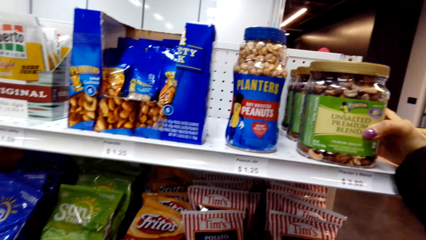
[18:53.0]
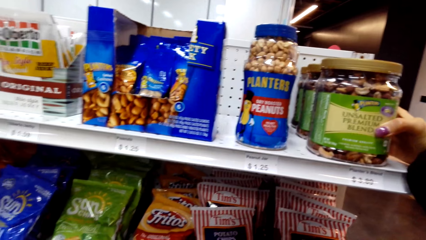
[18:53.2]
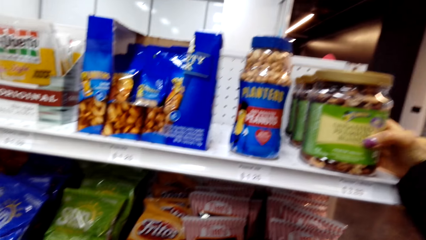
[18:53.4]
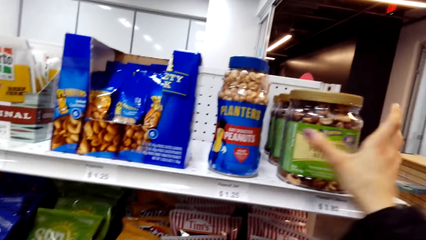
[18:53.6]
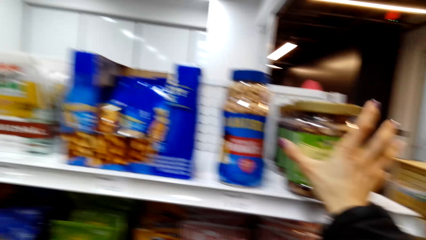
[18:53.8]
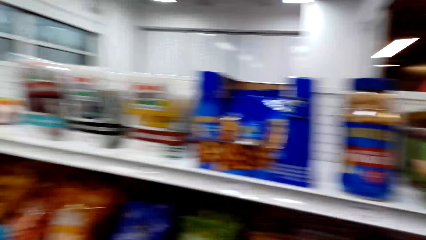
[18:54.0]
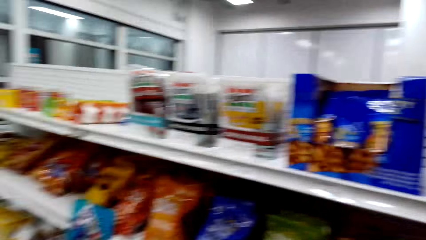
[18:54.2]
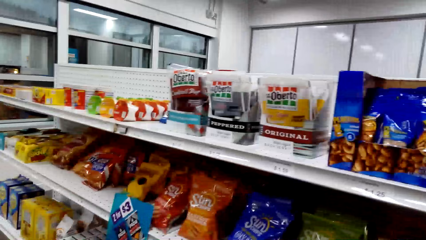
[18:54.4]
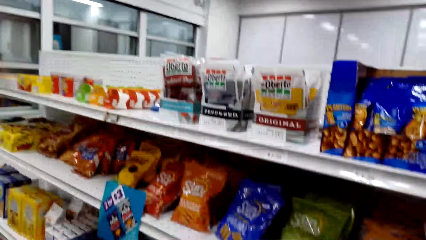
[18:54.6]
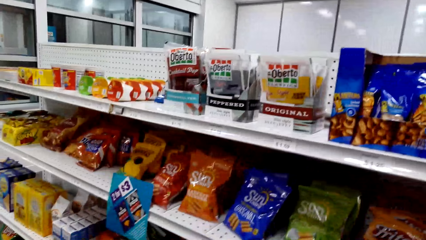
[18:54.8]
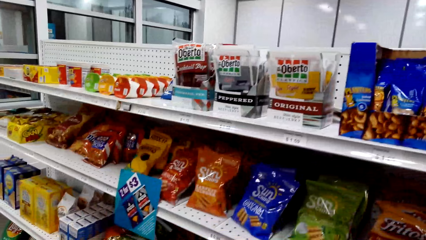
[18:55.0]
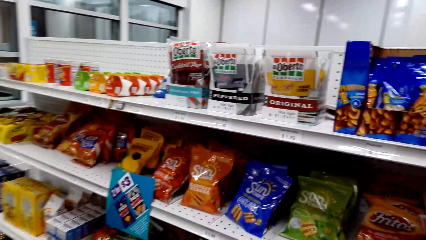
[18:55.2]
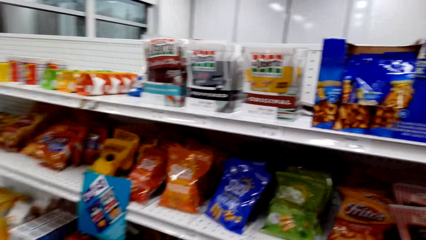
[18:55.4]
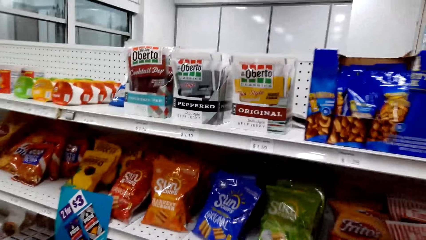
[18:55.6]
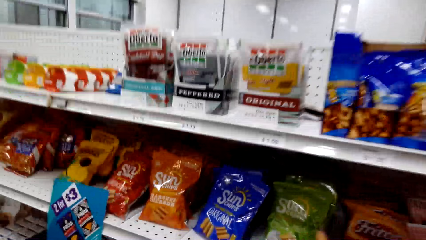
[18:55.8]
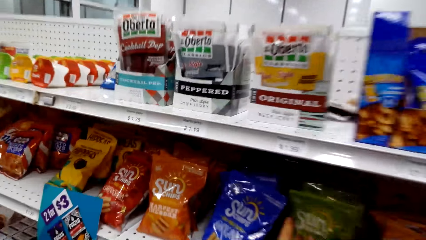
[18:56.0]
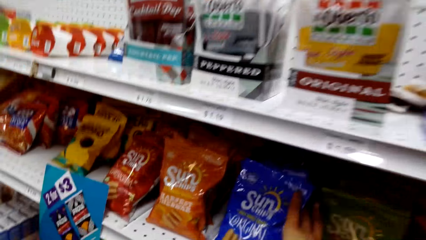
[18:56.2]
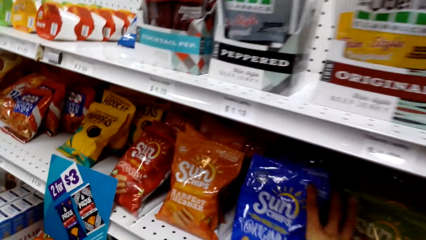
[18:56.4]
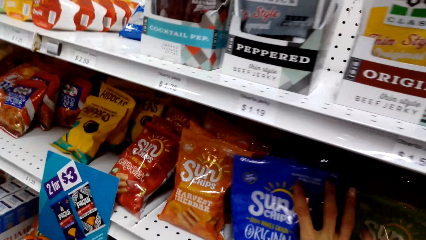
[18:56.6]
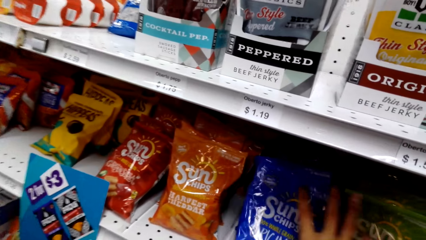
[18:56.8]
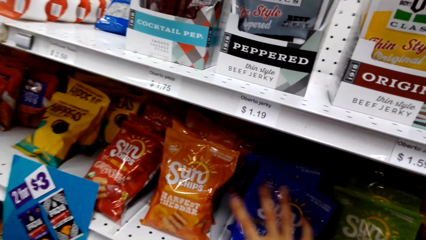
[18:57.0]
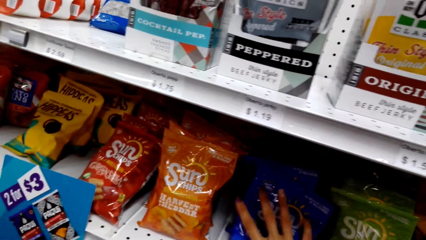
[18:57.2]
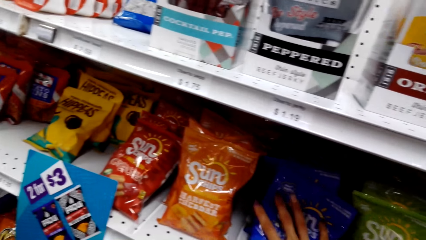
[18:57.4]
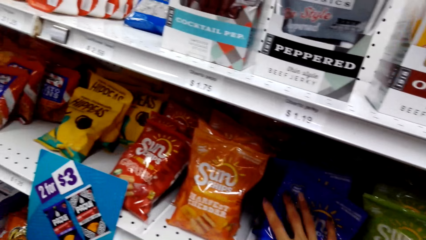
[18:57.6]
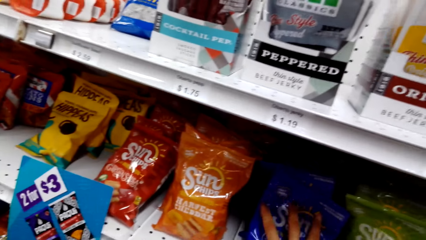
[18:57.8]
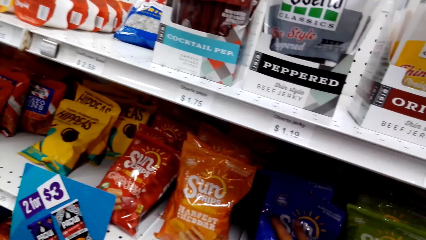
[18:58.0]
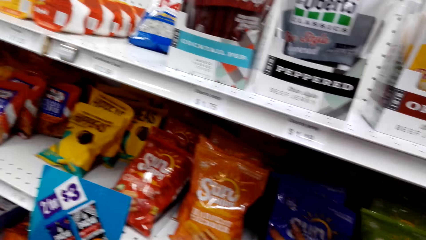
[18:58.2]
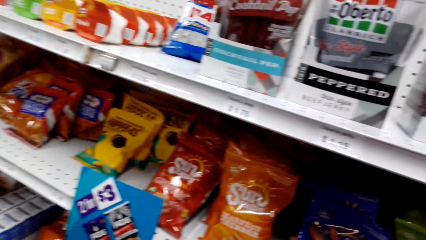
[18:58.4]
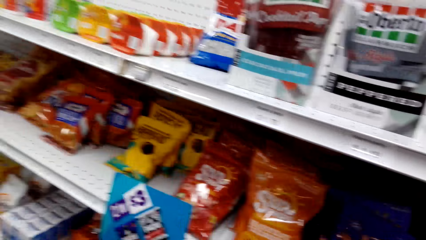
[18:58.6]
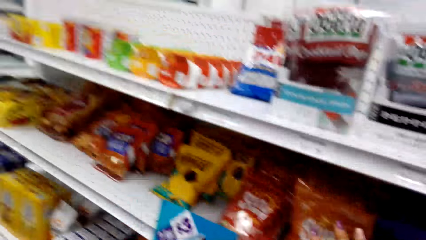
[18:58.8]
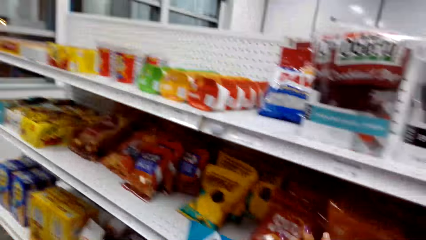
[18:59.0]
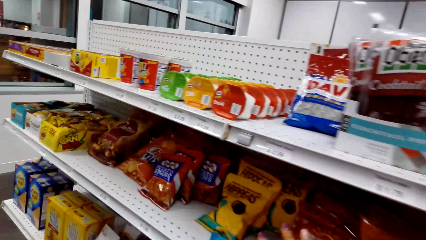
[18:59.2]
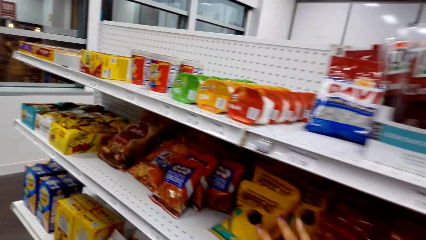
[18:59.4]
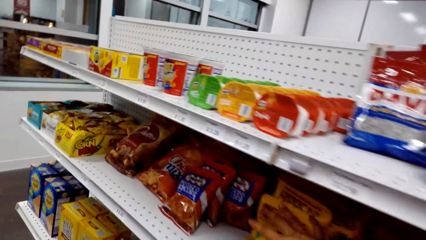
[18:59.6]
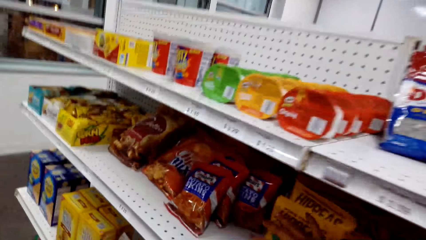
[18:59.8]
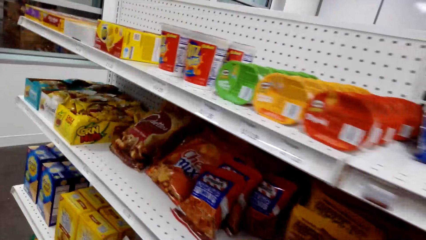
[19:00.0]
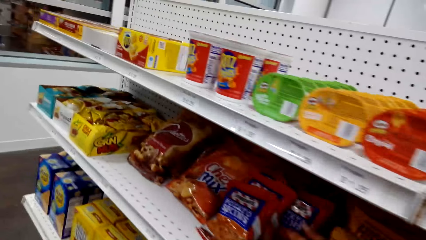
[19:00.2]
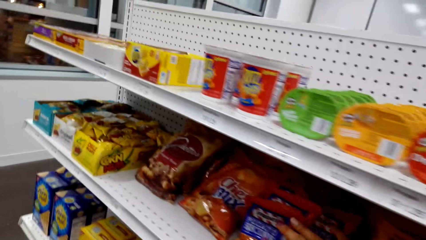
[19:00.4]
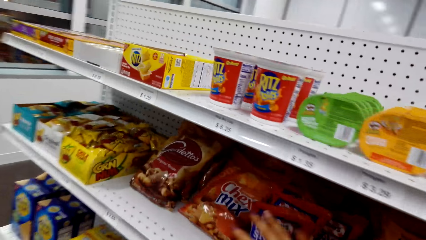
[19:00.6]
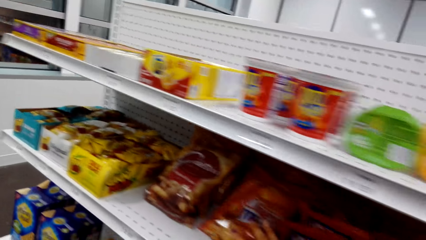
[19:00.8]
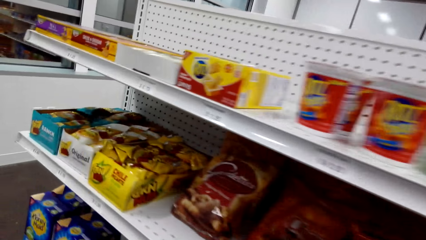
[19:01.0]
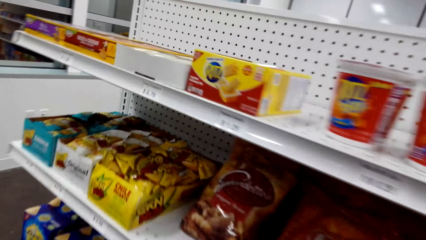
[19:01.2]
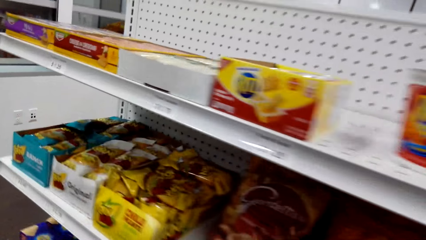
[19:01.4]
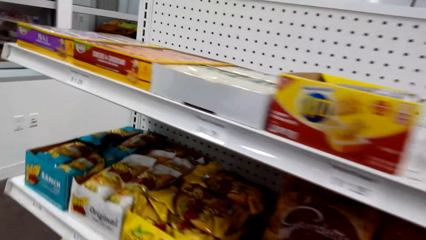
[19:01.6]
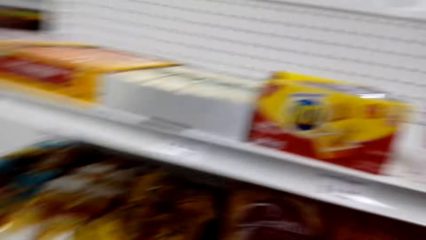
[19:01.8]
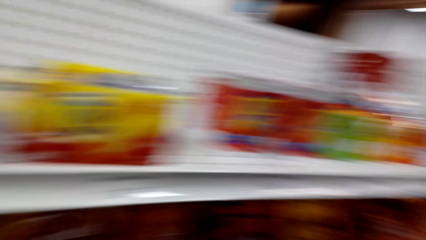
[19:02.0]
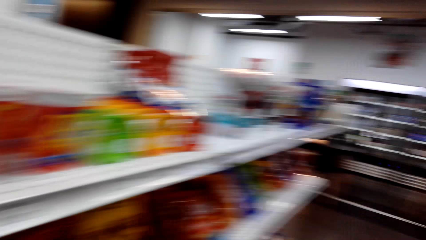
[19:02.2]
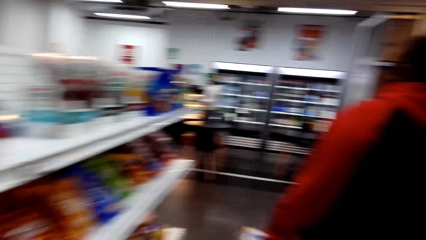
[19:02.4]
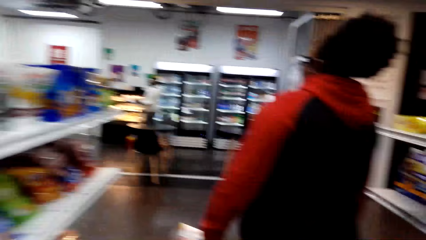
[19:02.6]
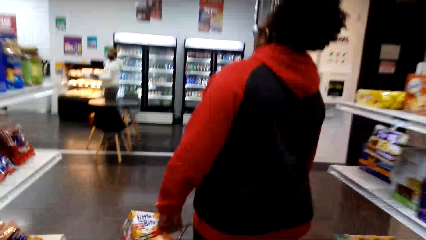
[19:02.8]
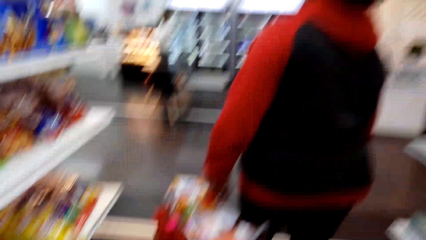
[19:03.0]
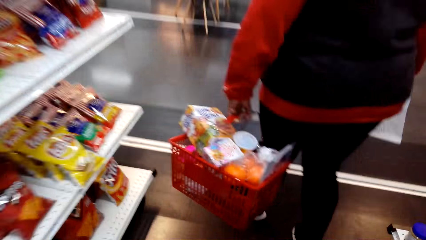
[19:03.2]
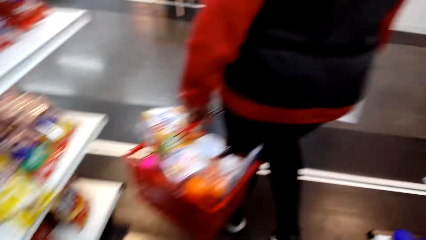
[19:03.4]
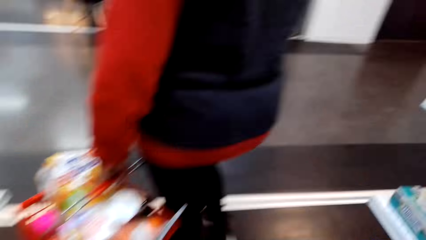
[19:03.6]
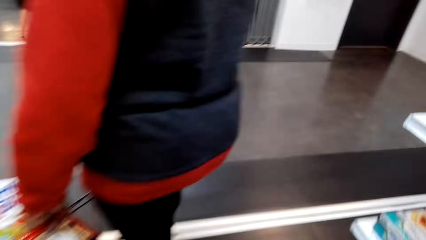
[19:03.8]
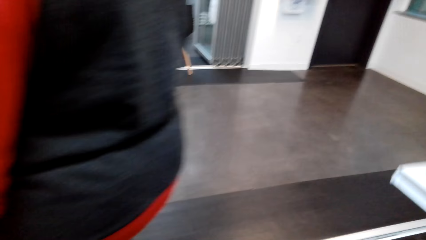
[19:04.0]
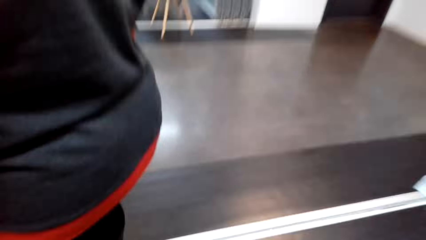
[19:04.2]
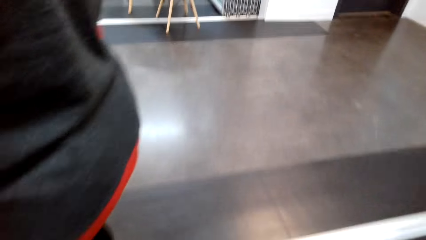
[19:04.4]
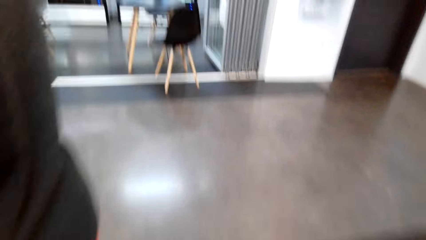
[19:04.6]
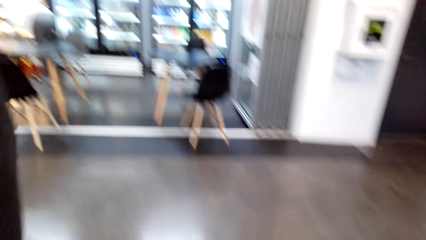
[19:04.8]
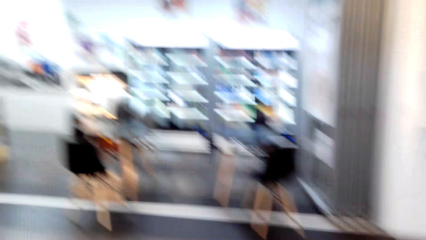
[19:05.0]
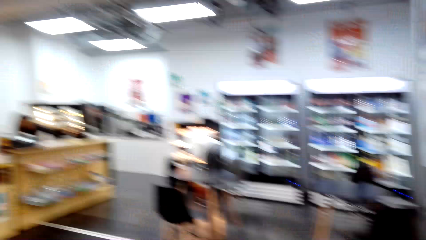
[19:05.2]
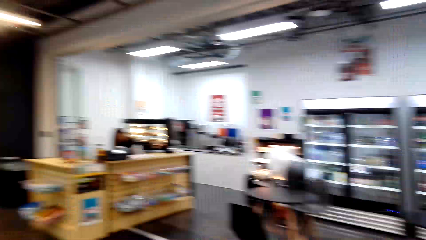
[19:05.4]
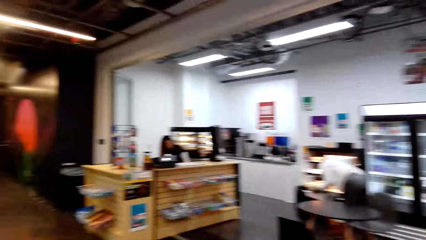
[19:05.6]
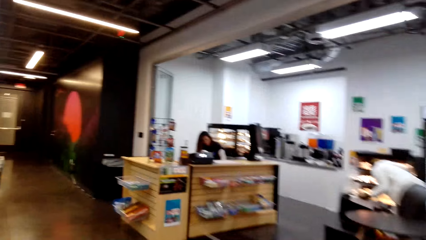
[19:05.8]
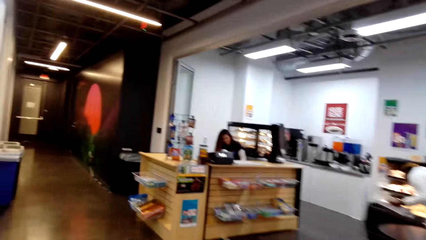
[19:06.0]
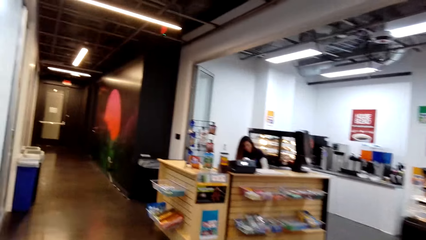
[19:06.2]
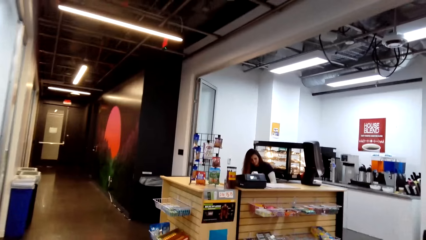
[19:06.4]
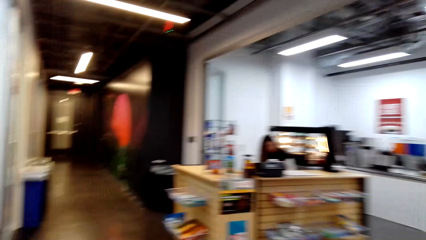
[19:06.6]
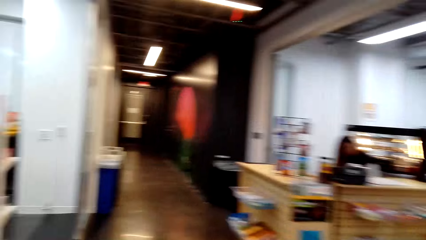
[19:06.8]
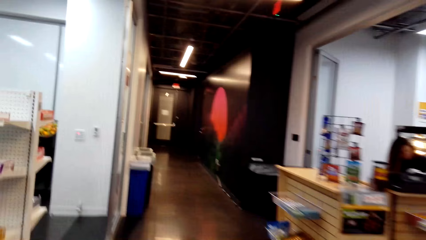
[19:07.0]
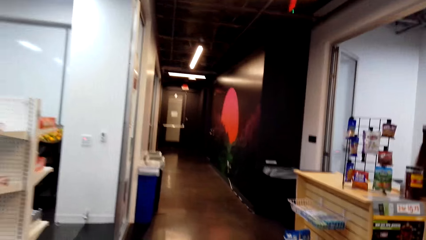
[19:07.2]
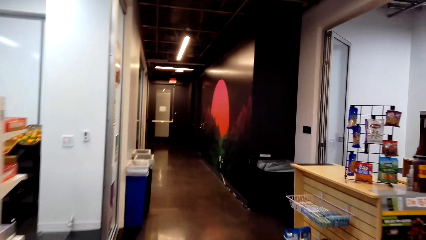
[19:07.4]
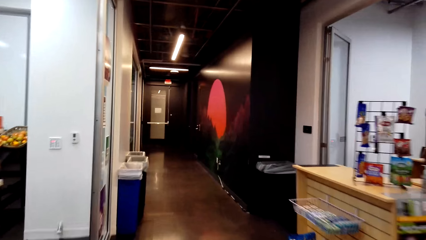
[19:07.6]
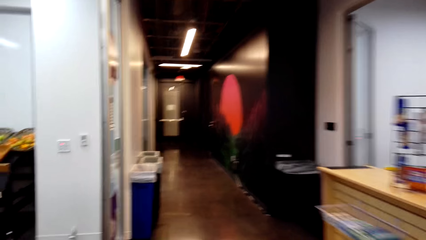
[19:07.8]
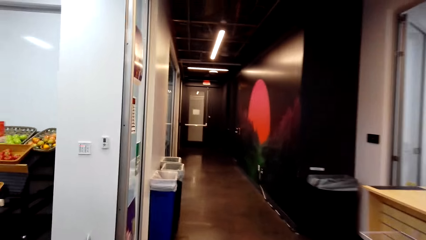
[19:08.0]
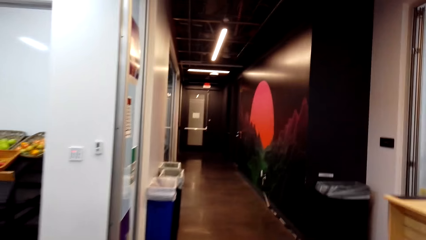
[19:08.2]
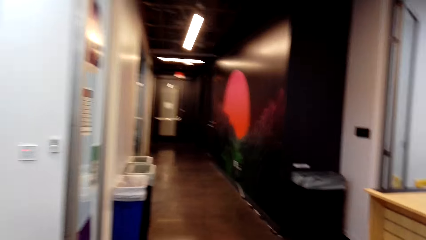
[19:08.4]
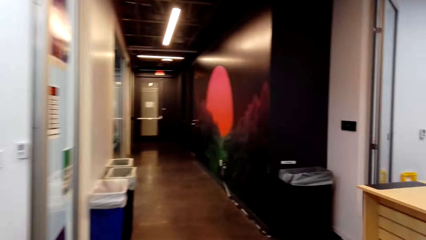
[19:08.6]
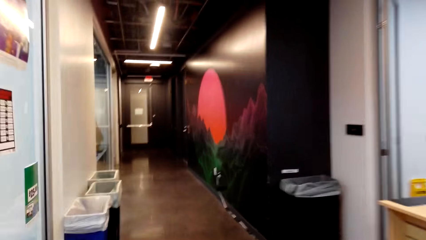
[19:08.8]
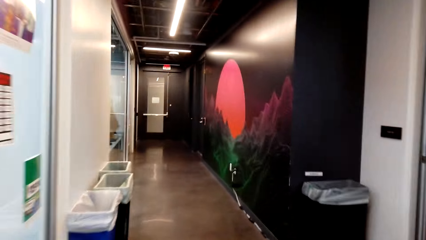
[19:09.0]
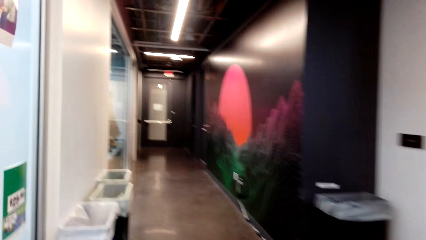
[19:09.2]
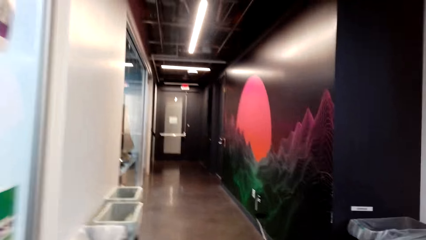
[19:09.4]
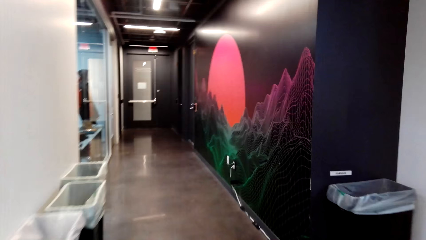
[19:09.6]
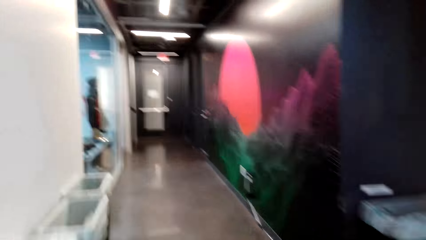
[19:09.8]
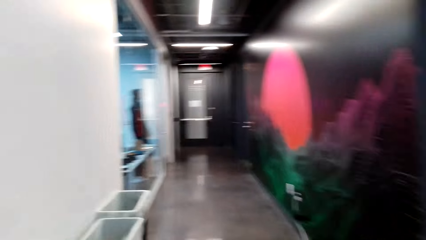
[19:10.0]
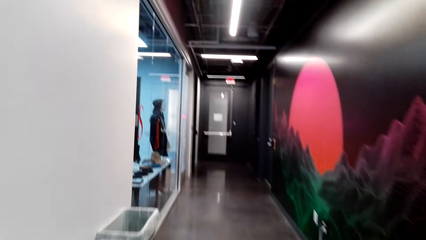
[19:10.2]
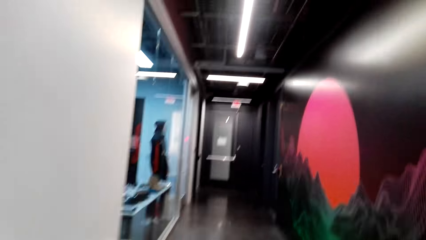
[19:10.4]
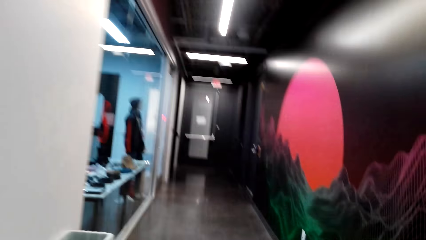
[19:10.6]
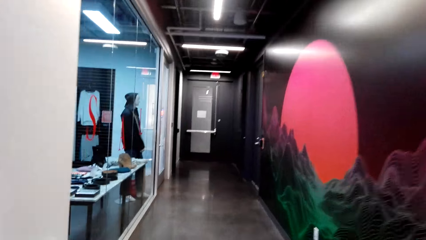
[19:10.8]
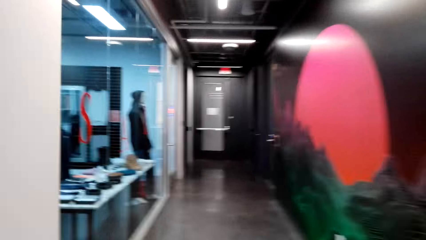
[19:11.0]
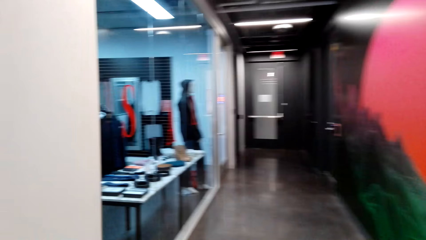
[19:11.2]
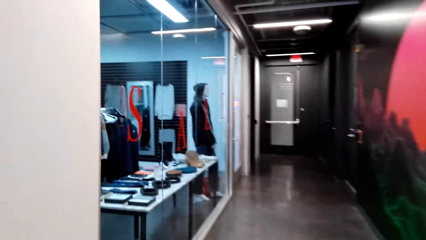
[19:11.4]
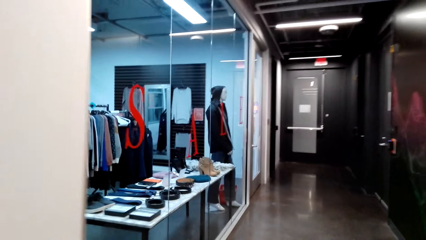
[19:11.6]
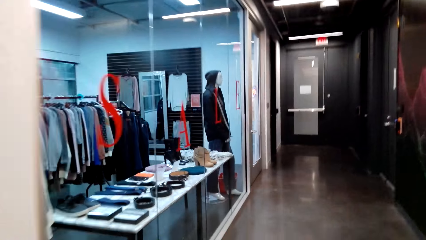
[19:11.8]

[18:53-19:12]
The camera wearer inspects the rack. They talk to a woman. They fix the packet in the rack. They touch the crisps. They walk towards another store. They watch the background. They walk.
